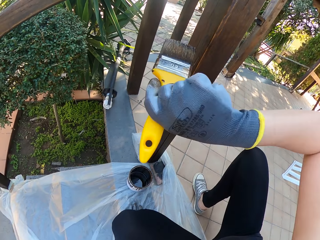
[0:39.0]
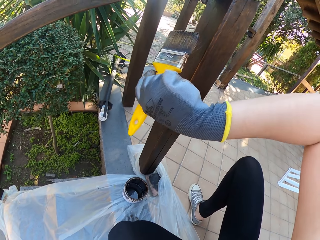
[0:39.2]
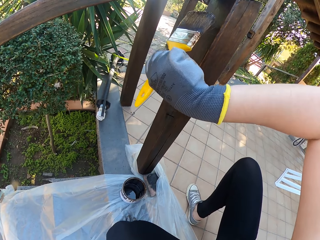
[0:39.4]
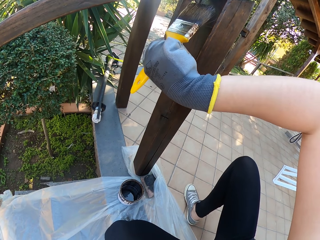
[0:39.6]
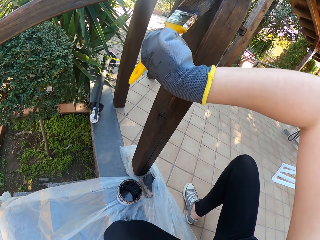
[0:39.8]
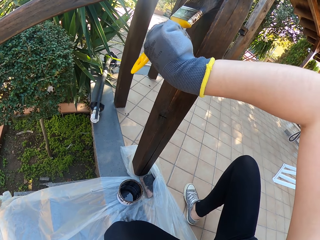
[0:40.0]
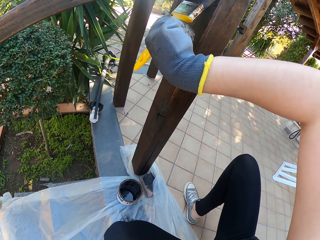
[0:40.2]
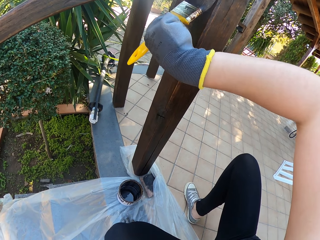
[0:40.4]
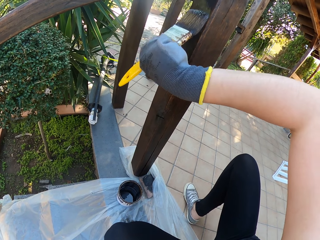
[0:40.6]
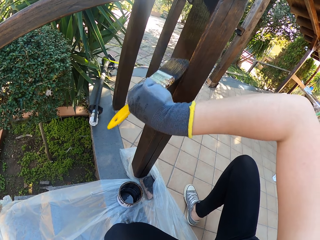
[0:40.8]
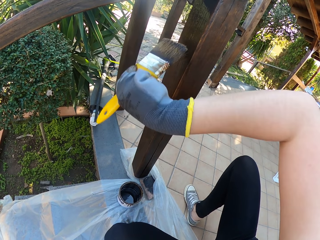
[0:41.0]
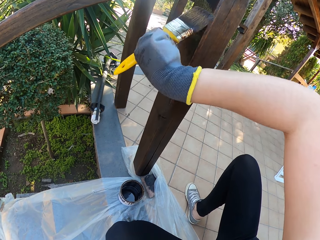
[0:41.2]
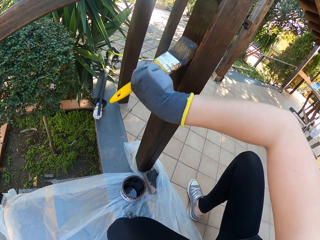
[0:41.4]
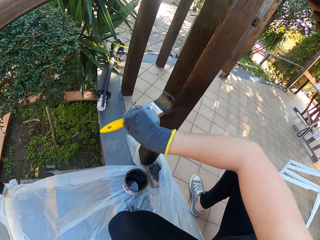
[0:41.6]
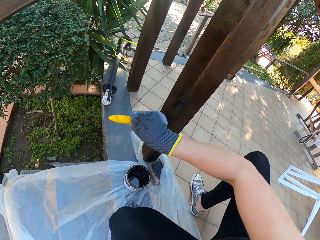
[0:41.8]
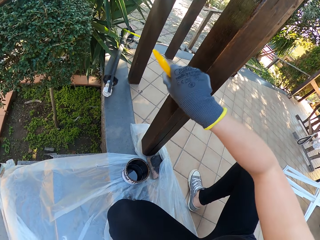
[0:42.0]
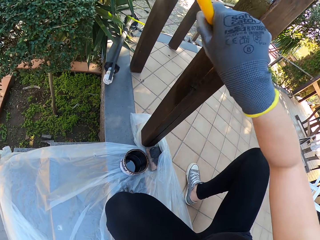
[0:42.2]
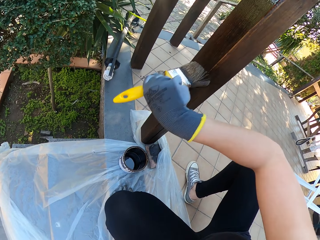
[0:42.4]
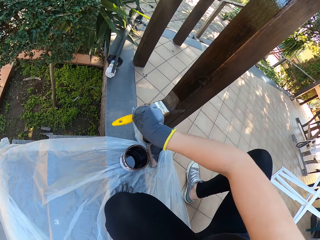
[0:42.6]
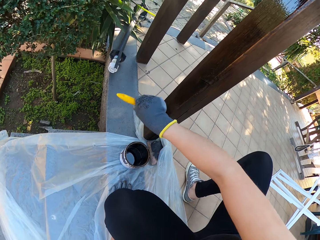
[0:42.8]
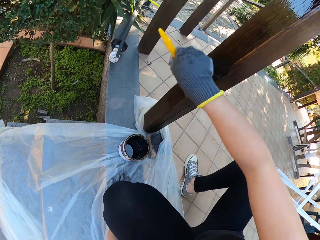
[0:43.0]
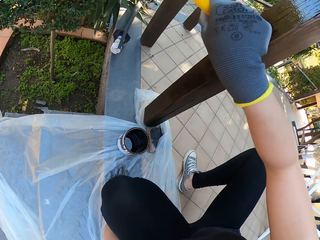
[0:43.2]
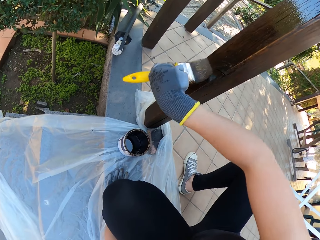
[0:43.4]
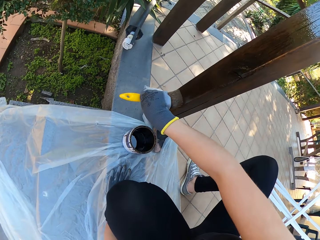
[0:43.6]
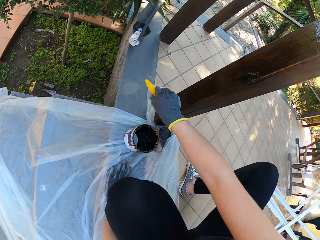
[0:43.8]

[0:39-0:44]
The camera wearer paints the wood.

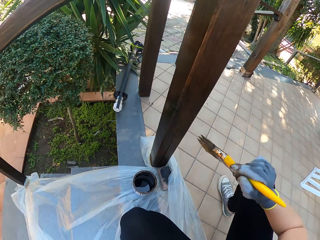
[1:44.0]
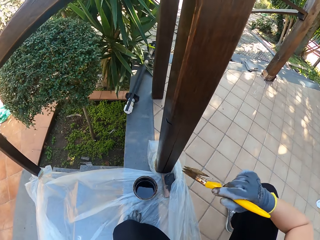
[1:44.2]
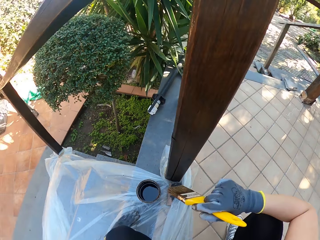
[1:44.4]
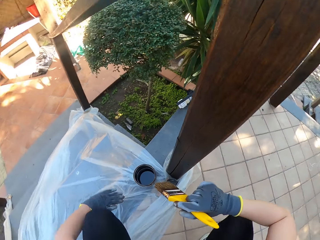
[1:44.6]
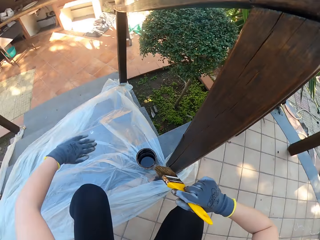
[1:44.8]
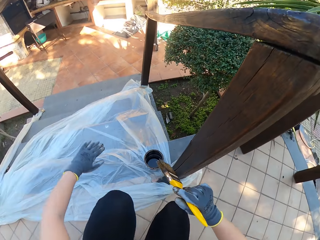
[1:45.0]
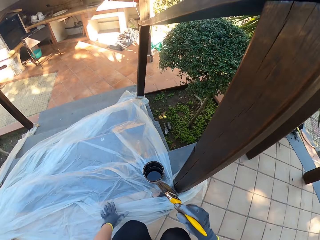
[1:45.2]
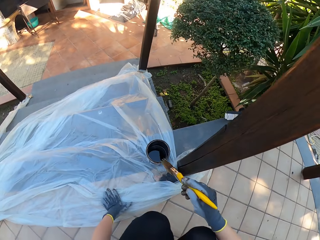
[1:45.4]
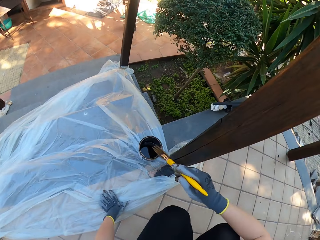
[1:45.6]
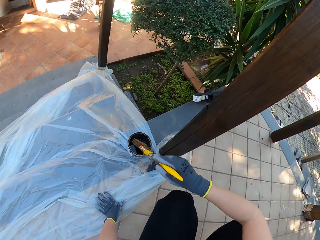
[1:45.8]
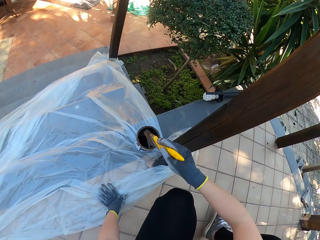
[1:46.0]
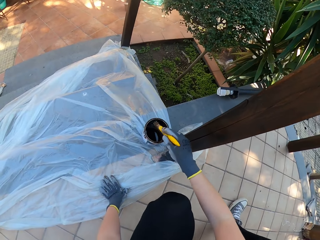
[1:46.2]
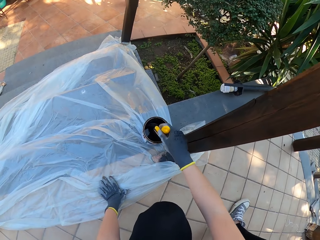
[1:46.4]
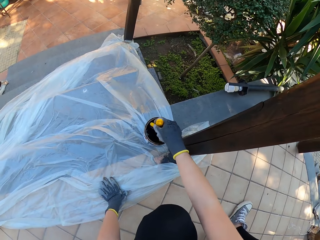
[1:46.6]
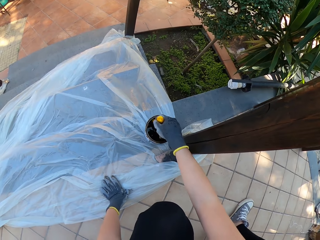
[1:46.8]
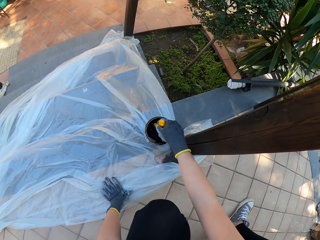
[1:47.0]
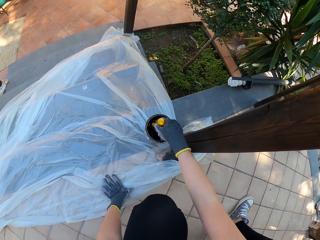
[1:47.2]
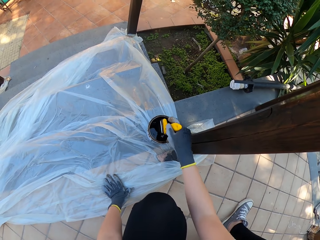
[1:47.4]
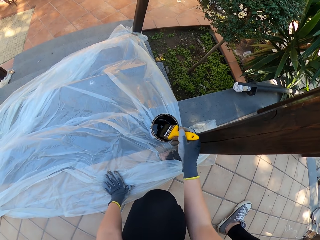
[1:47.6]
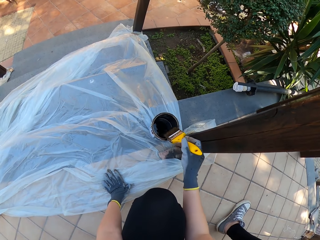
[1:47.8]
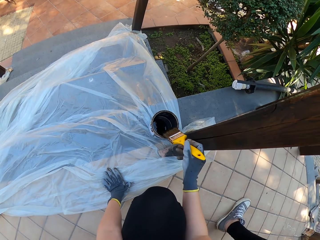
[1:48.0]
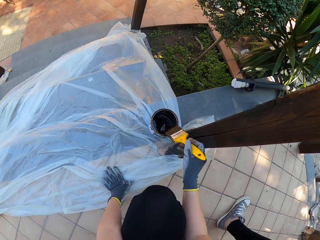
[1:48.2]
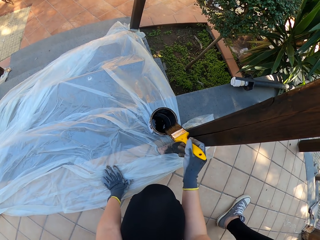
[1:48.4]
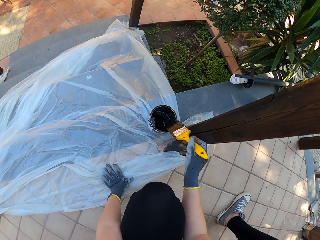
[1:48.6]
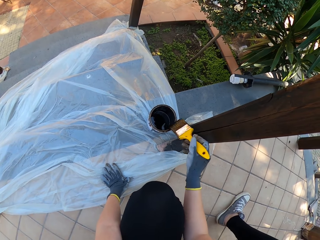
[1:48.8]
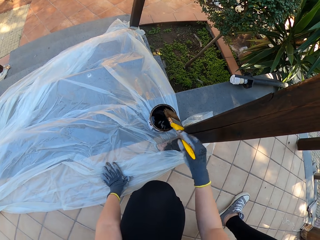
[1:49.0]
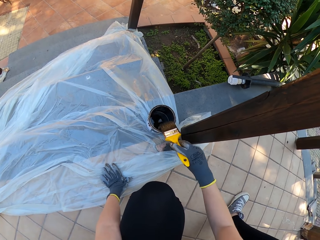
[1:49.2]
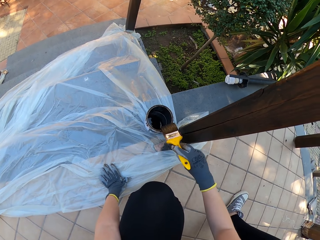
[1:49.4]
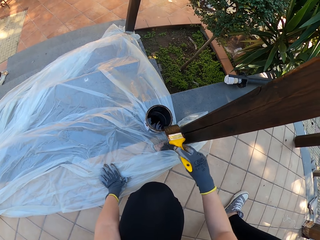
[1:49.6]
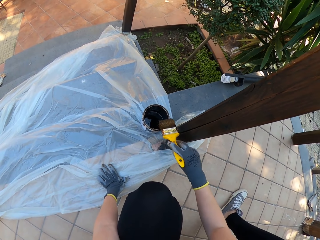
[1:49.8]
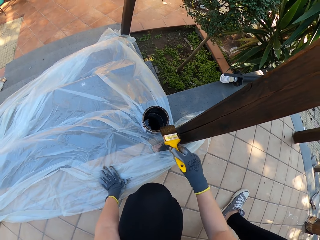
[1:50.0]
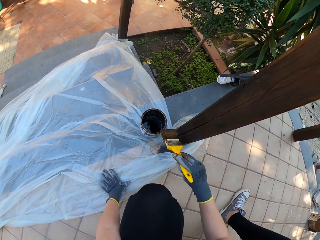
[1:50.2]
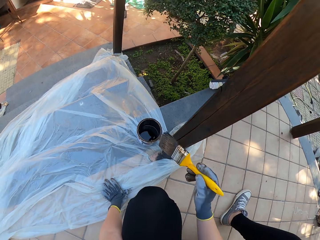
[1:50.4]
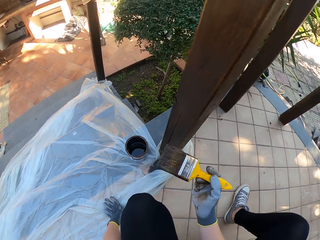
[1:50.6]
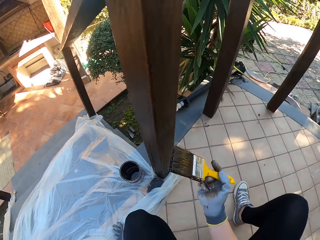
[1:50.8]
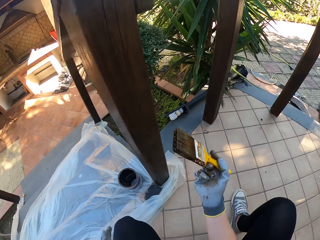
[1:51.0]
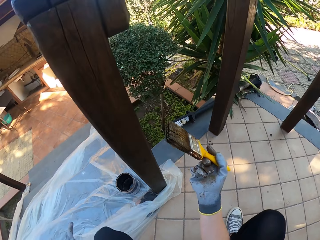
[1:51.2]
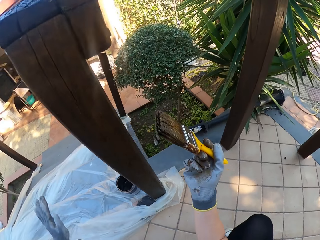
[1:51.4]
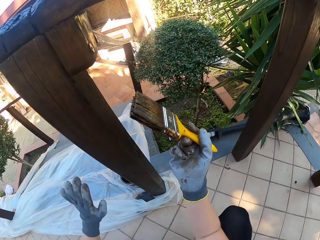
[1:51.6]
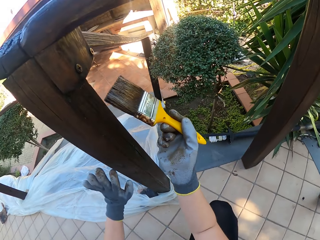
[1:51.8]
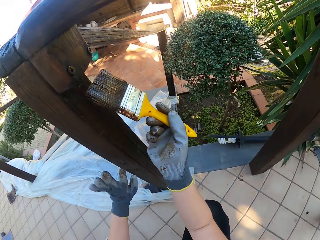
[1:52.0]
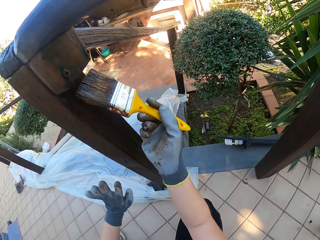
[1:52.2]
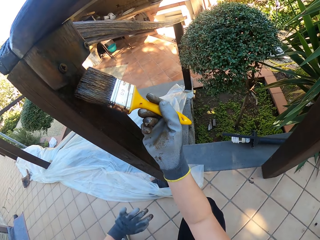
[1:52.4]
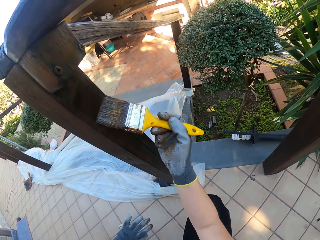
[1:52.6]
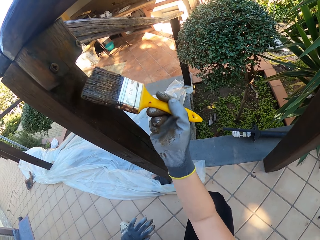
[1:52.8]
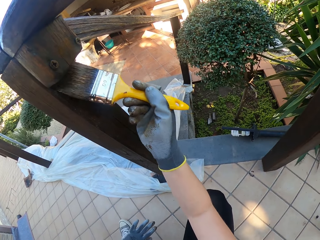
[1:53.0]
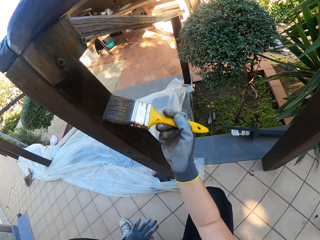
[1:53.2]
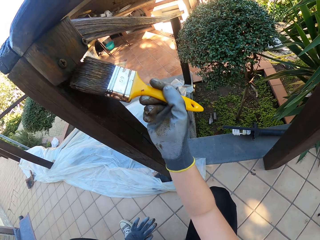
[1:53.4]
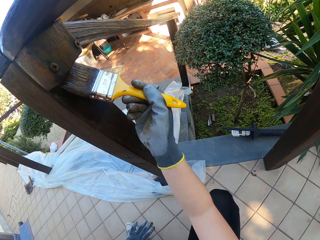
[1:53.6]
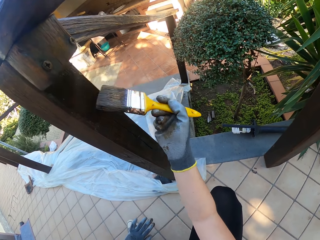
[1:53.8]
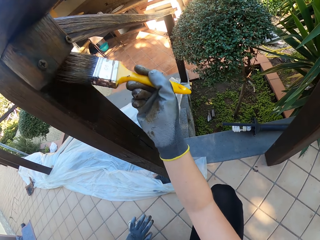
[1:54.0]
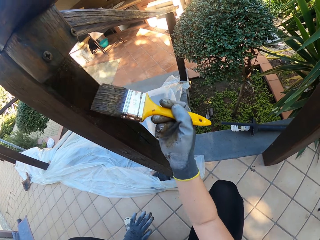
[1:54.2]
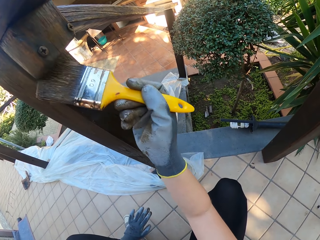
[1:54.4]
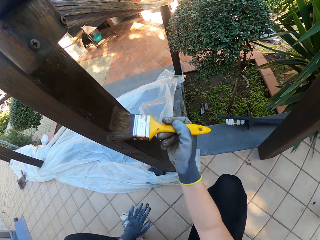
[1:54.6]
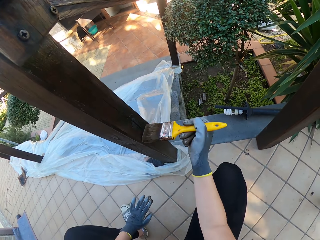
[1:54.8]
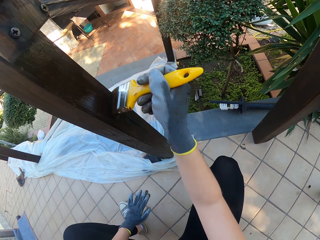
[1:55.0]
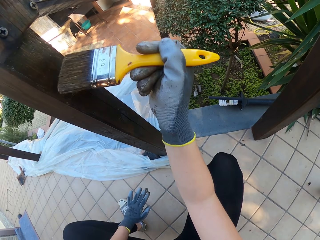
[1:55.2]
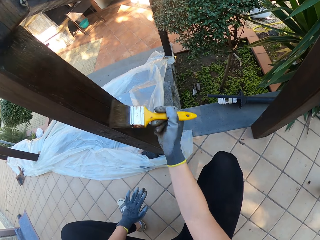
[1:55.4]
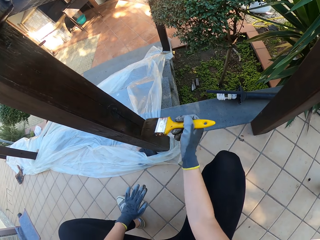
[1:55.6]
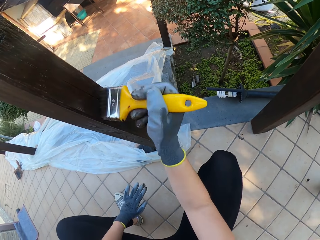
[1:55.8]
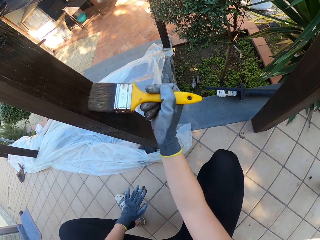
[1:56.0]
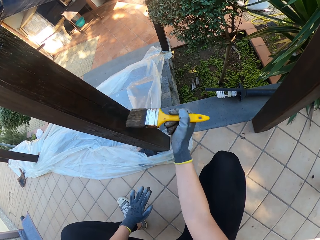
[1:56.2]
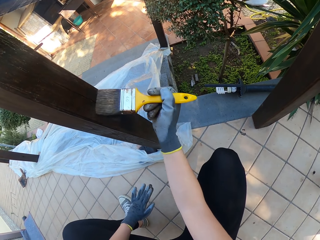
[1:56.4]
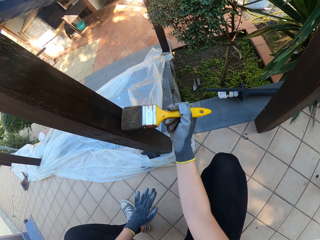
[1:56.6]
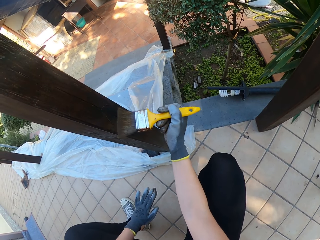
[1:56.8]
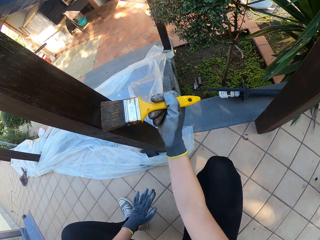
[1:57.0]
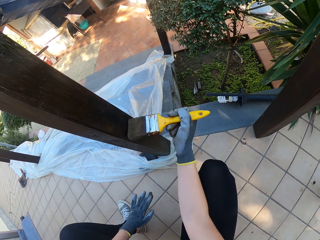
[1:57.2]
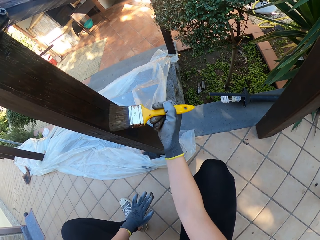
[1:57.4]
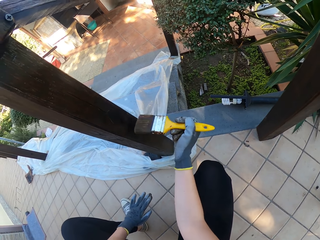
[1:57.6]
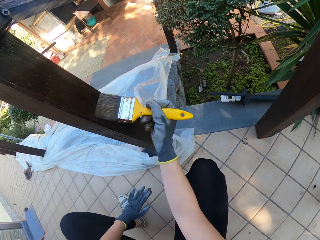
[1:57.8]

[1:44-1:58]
The camera wearer dips a paint brush in a paint tin. They paint the timber.

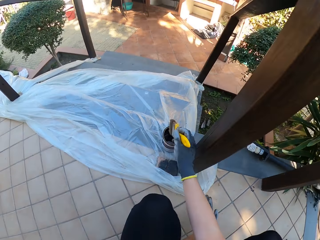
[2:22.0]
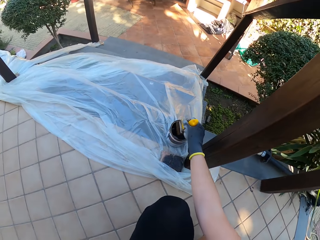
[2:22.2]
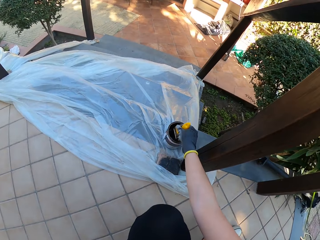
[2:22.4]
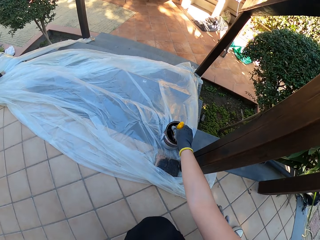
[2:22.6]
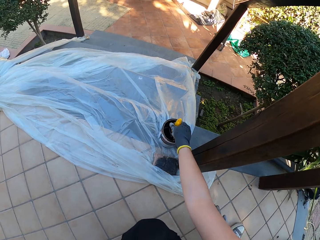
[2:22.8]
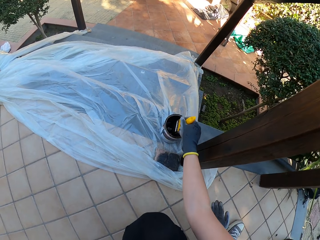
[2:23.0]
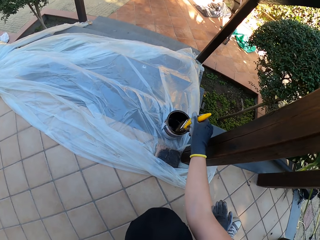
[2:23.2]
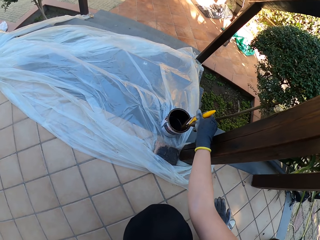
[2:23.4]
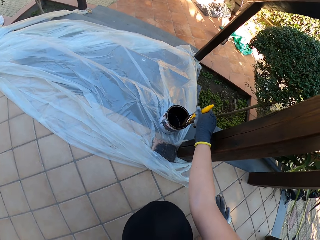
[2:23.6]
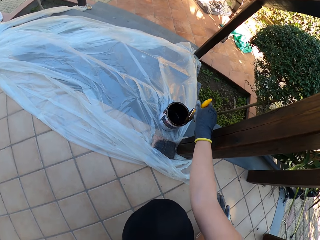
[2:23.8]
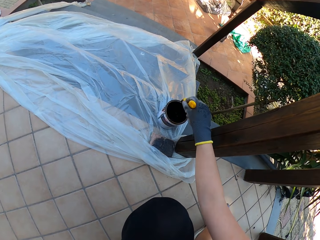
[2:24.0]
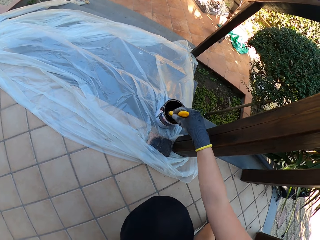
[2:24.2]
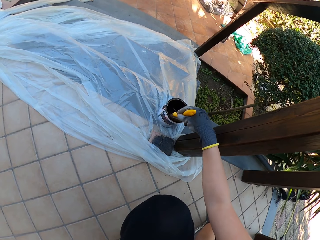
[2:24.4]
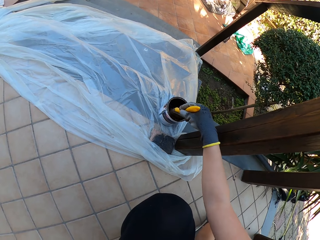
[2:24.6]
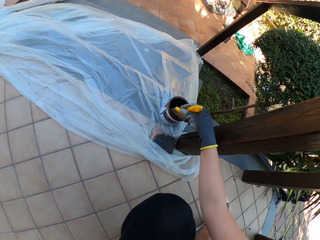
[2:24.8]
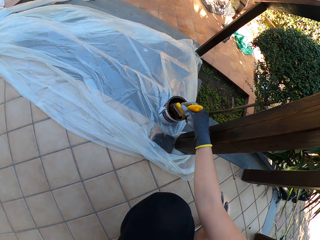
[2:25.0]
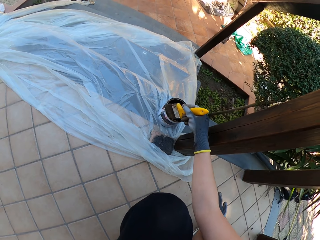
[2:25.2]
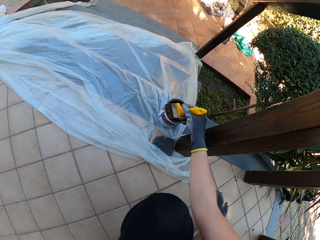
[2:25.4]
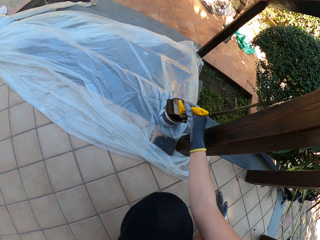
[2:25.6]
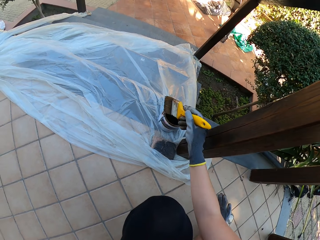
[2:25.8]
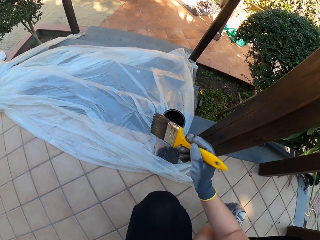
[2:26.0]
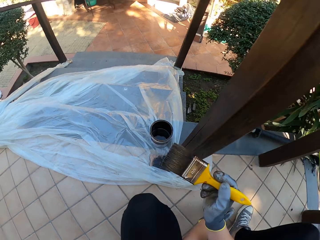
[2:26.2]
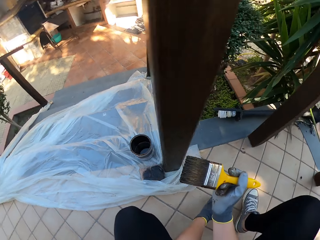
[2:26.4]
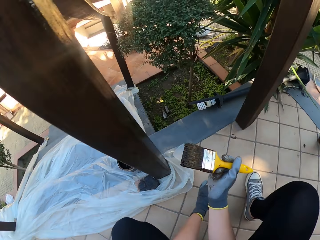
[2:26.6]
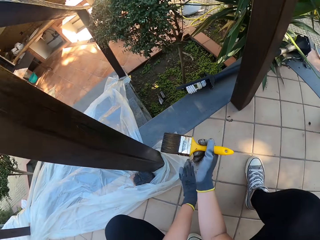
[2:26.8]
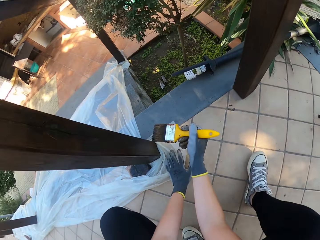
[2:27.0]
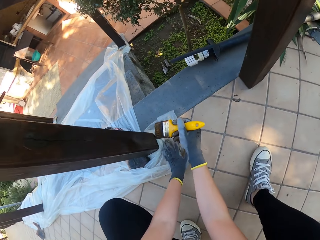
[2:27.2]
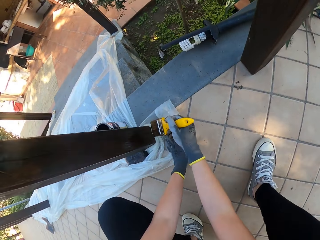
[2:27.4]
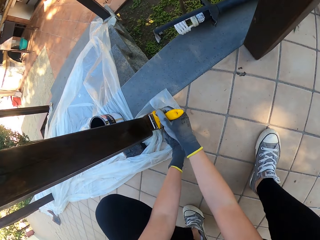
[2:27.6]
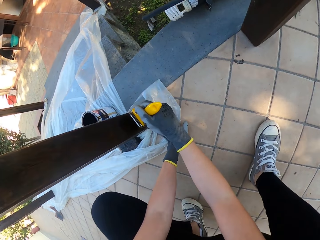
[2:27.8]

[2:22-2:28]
The camera wearer dips a paint brush in a paint tin.
